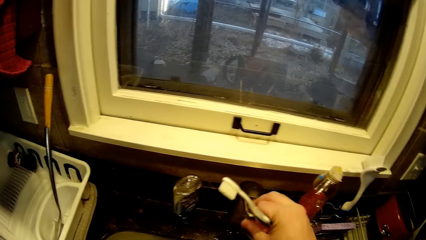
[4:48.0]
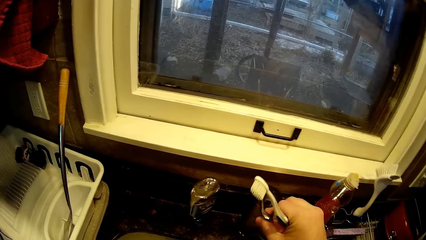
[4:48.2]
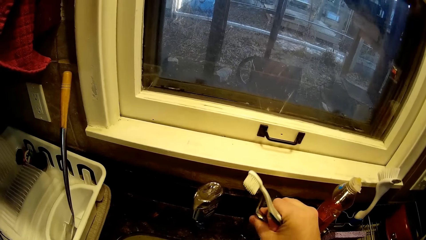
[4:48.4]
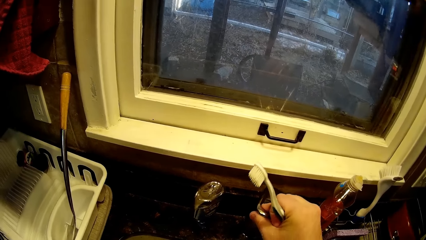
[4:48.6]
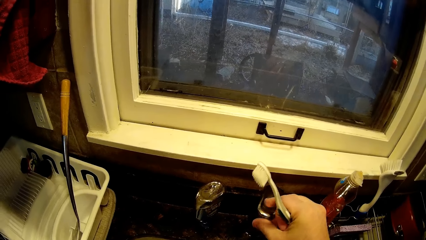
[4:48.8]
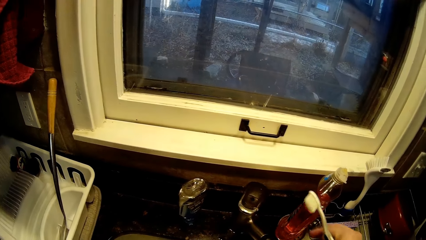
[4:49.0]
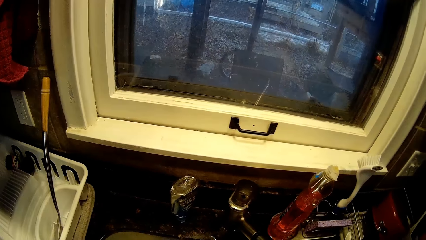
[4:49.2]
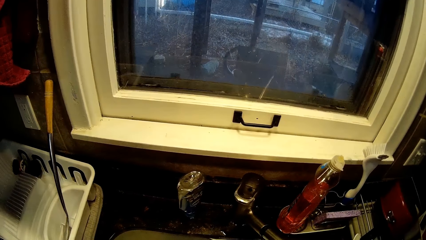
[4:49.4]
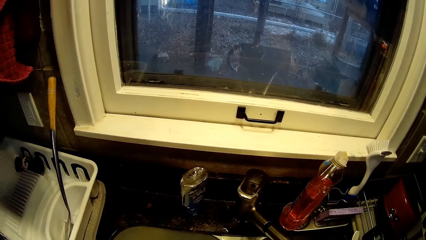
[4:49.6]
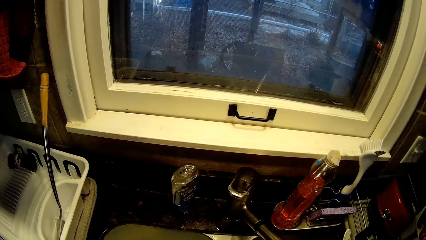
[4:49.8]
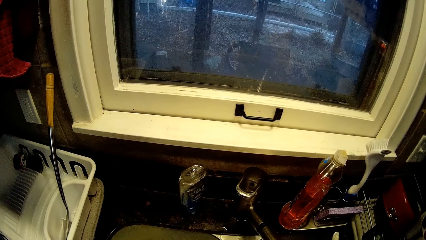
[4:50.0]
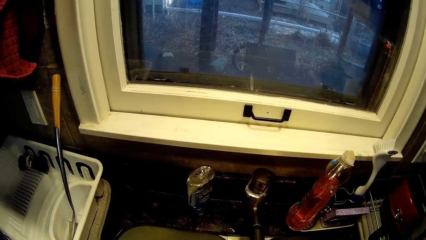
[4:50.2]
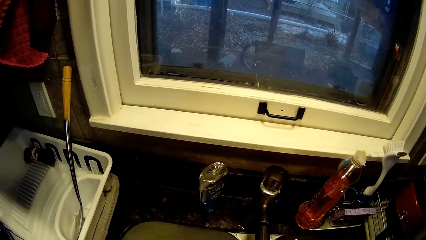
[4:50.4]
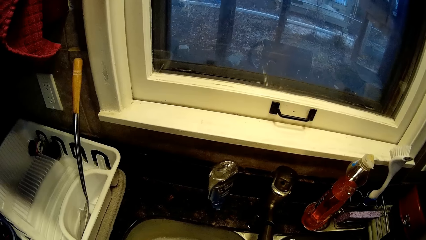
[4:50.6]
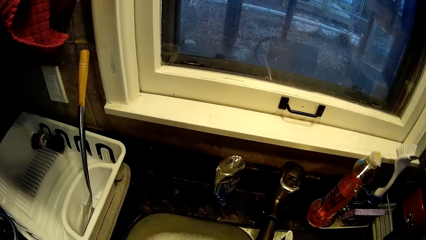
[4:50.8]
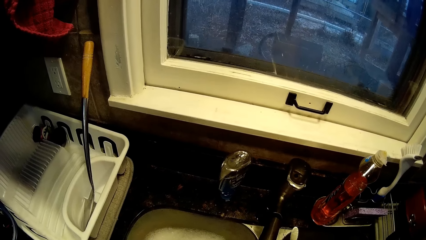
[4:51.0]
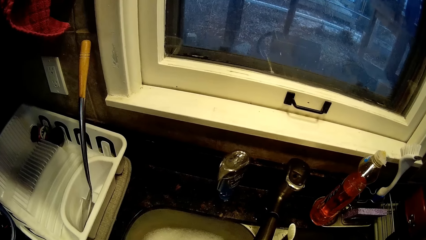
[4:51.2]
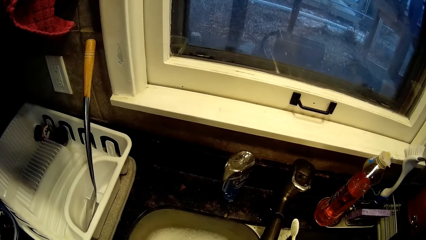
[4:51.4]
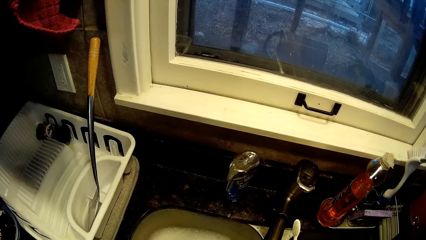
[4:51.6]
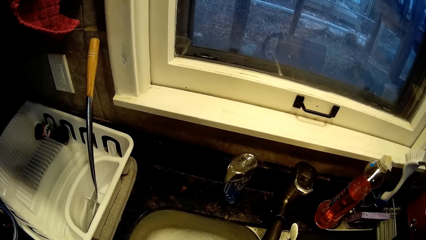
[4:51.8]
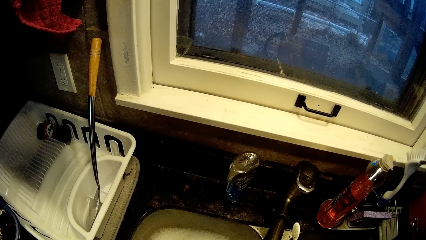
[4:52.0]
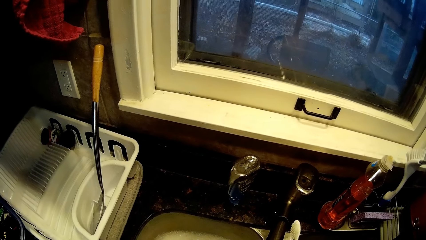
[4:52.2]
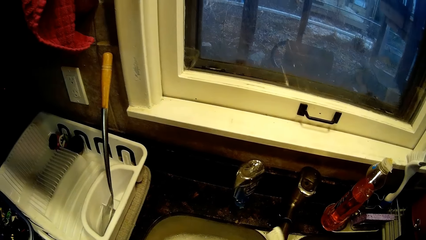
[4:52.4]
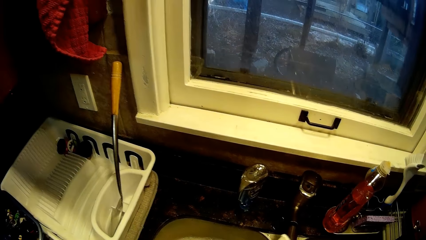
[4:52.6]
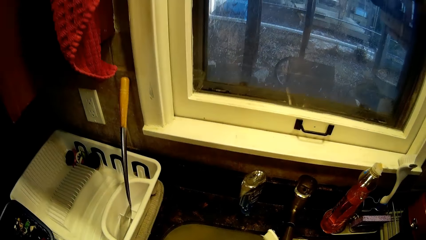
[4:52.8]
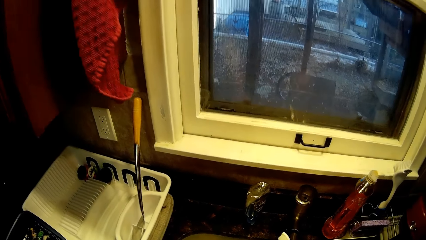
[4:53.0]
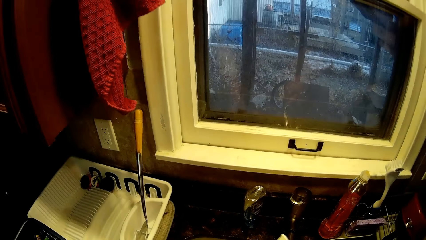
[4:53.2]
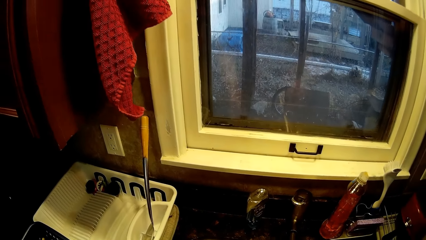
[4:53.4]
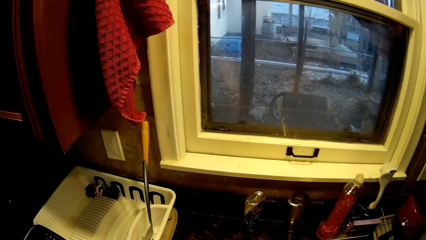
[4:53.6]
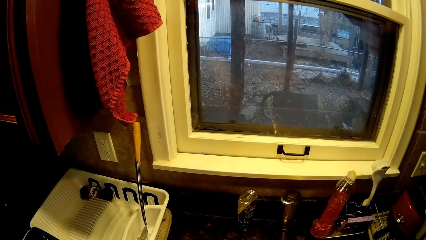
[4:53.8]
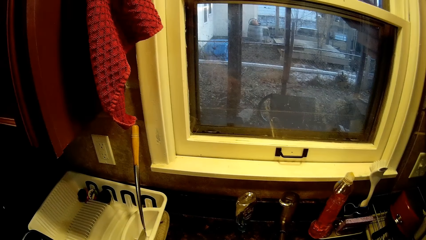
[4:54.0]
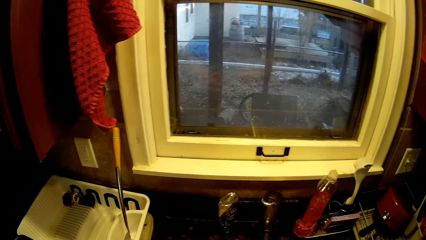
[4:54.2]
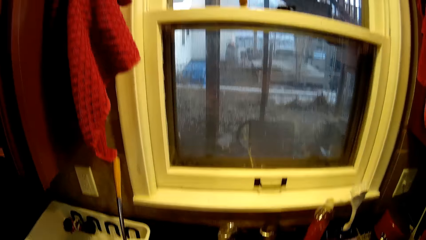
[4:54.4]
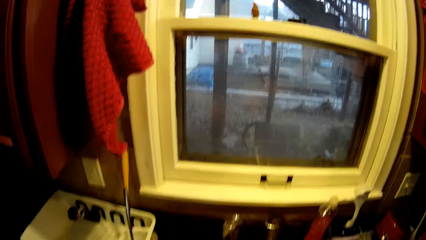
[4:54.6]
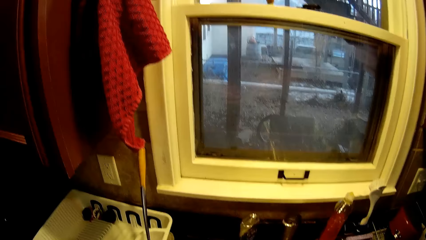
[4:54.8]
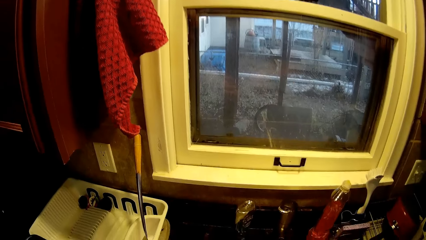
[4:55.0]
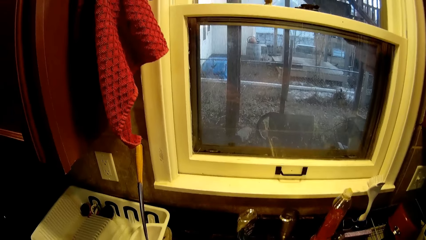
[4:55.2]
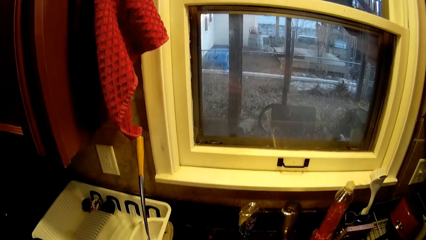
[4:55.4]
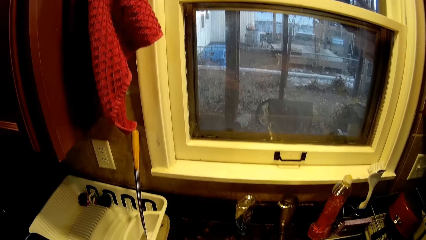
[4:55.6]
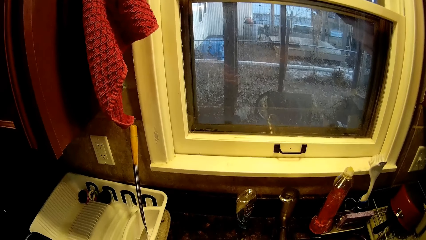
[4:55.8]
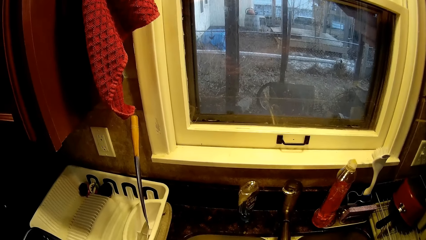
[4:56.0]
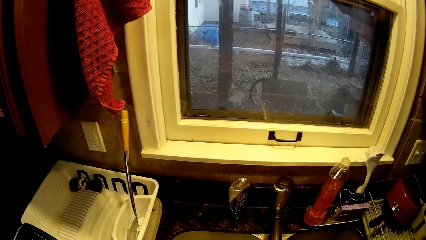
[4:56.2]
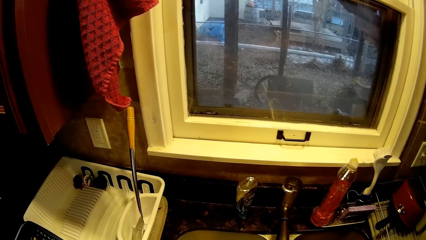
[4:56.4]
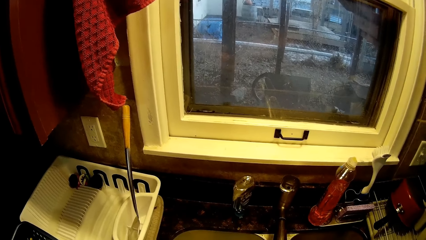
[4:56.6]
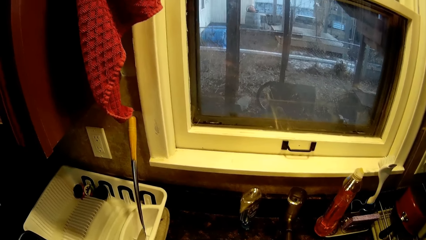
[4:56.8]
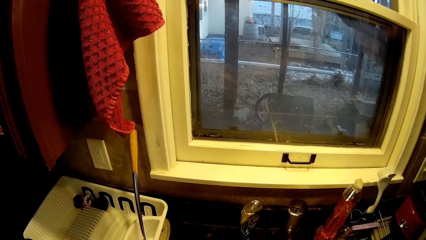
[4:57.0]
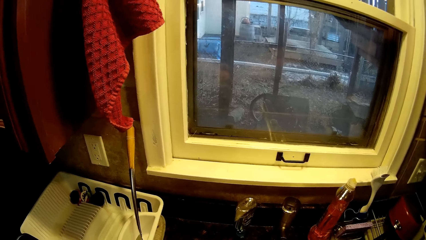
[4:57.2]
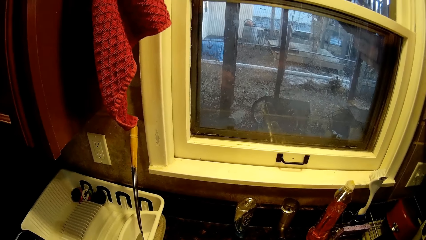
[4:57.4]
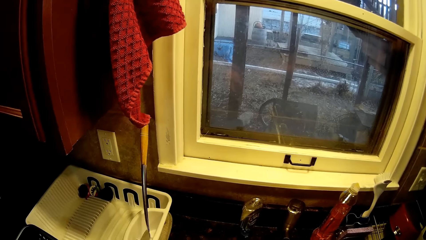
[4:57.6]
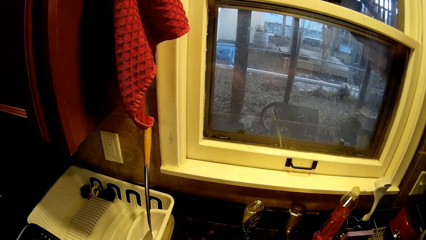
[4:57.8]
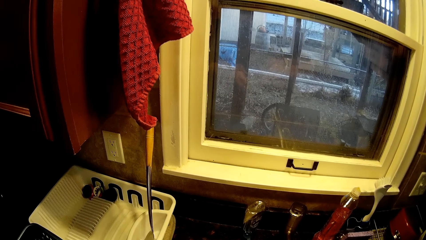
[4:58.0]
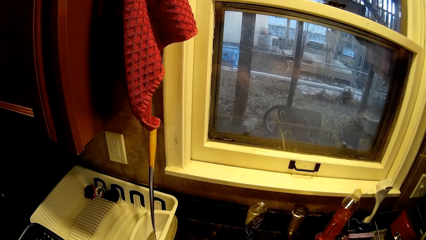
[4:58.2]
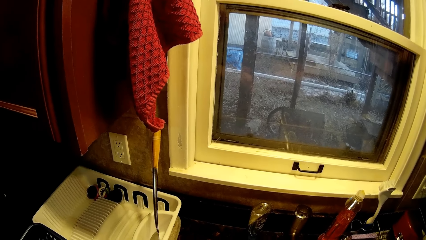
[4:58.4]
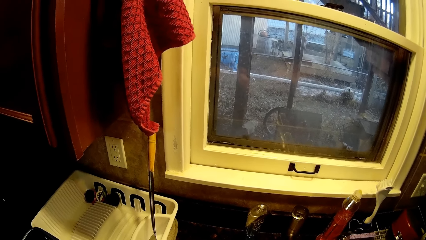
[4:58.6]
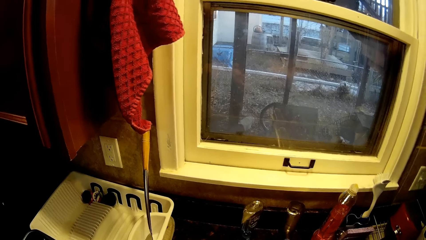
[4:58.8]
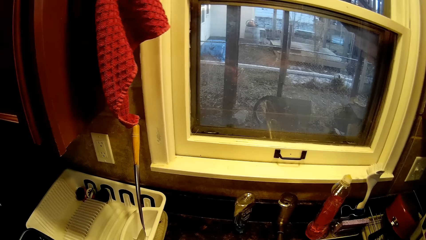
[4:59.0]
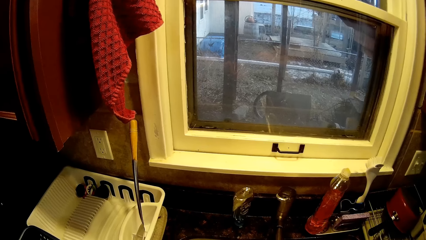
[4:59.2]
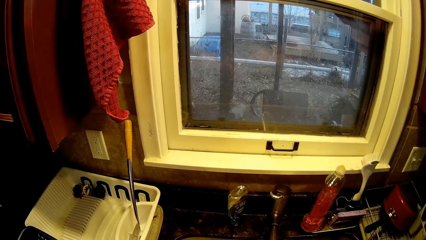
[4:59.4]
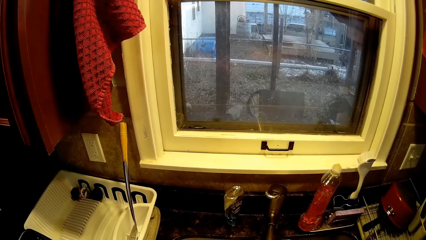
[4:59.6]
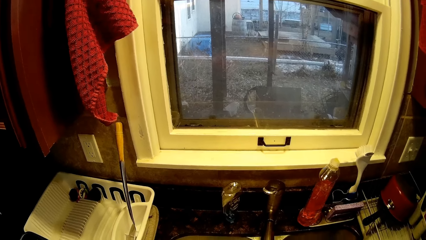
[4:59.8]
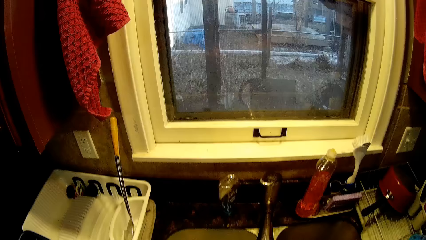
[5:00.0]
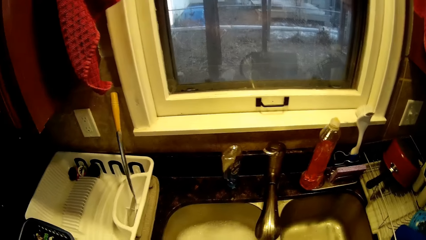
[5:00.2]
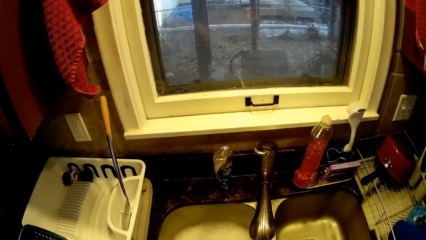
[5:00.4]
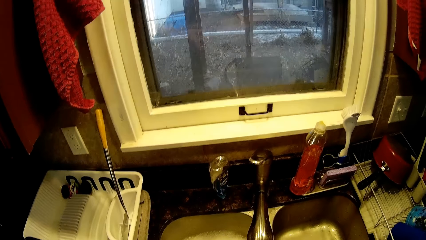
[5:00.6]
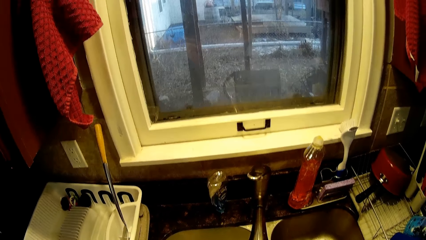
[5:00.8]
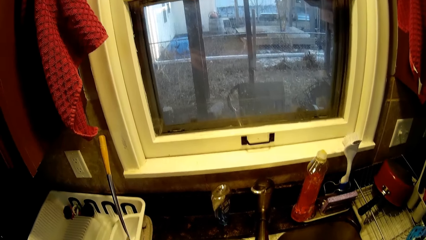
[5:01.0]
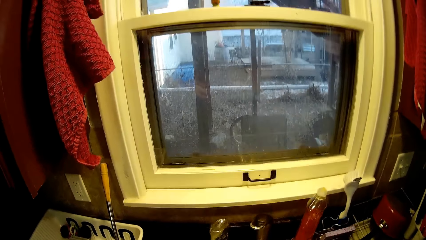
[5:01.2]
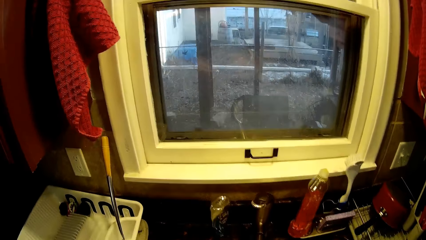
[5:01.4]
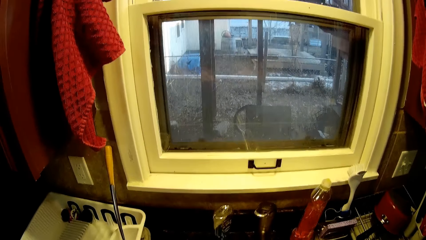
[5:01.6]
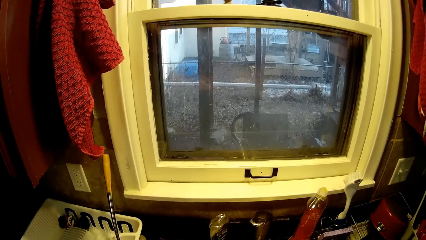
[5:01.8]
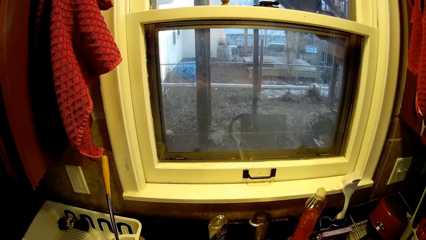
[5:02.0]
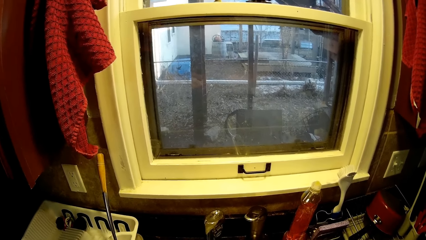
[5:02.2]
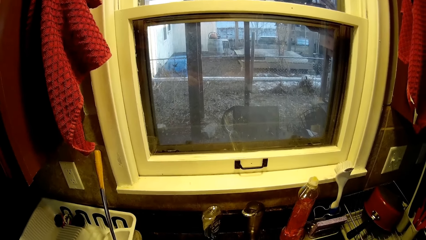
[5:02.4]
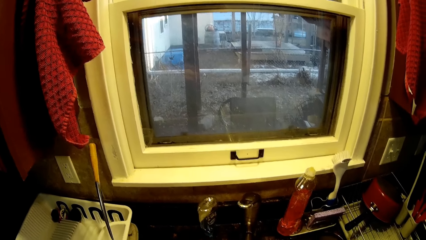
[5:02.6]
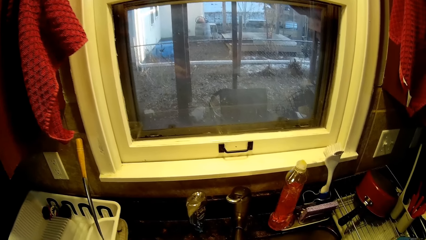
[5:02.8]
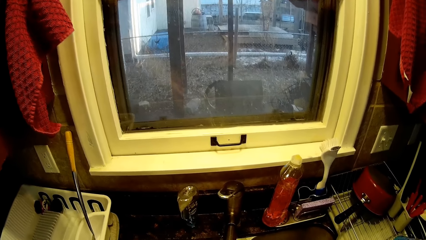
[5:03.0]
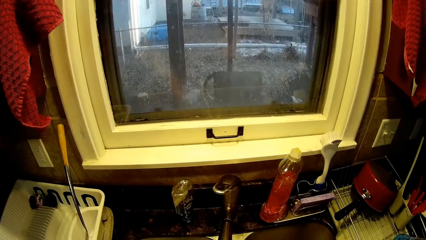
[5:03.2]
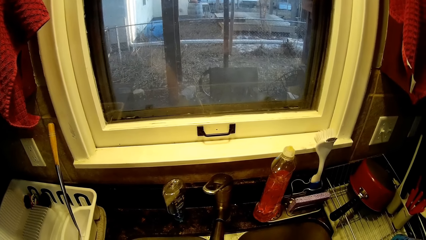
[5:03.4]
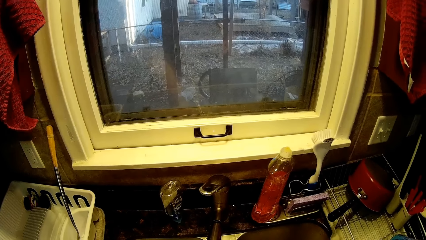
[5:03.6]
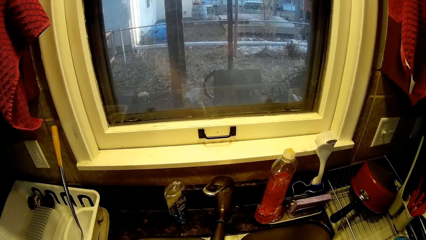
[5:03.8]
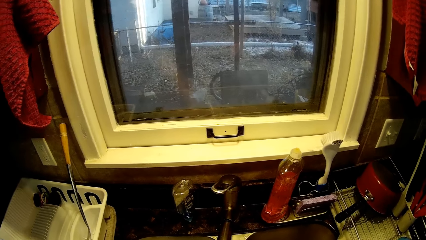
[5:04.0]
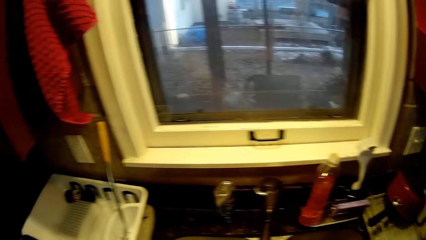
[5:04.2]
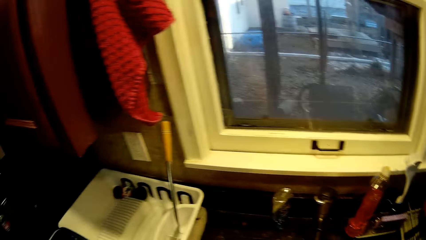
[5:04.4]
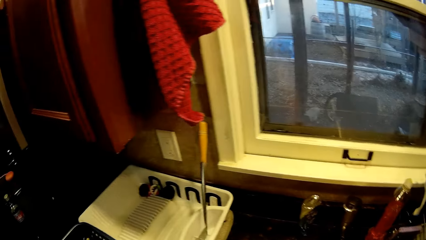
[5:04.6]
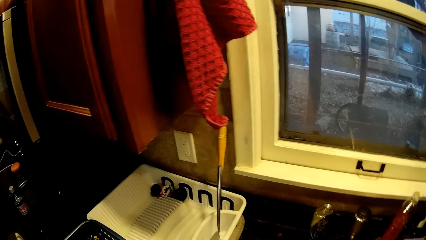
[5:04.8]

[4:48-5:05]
The camera wearer holds a tap. They hold a toothbrush. They adjust the tap to the side. They hold the toothbrush. They turn to the side. They scrub a toy with the toothbrush. They rinse the toy. They rinse the toothbrush with running water.
